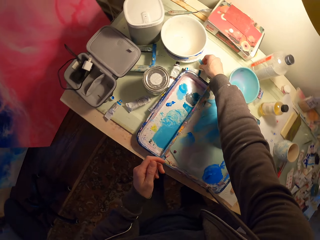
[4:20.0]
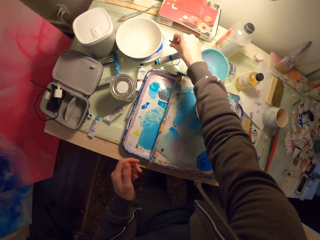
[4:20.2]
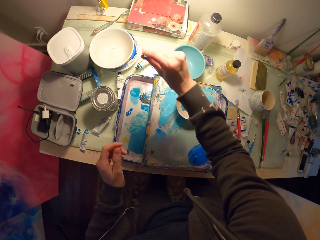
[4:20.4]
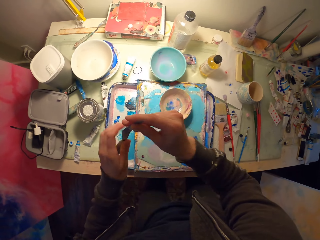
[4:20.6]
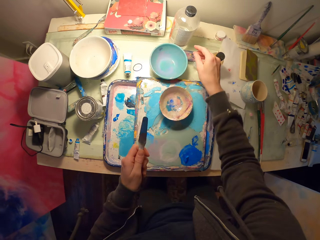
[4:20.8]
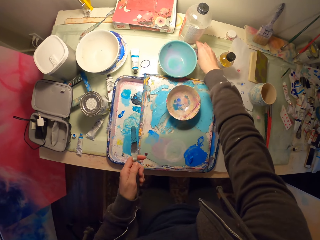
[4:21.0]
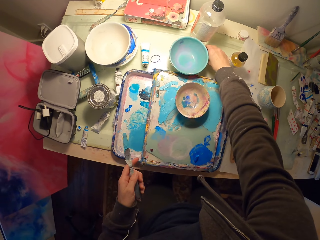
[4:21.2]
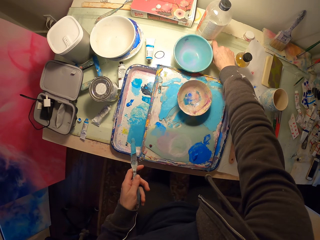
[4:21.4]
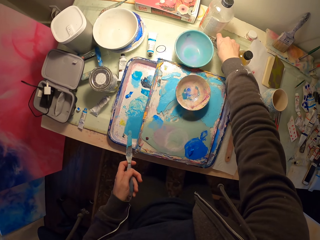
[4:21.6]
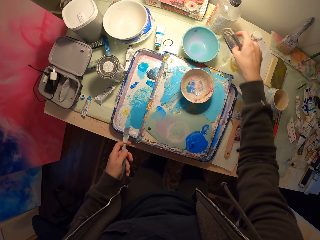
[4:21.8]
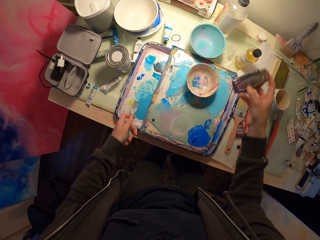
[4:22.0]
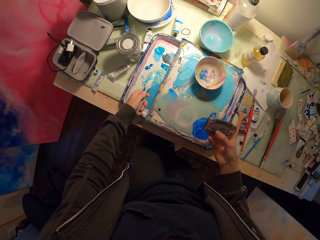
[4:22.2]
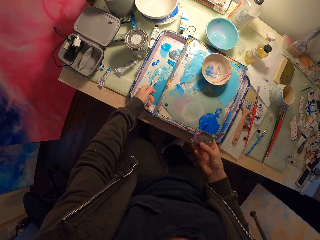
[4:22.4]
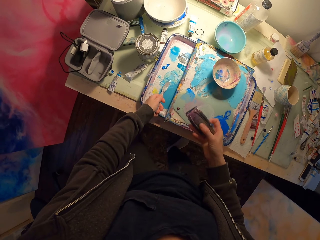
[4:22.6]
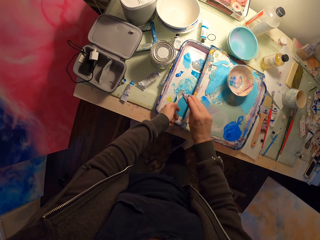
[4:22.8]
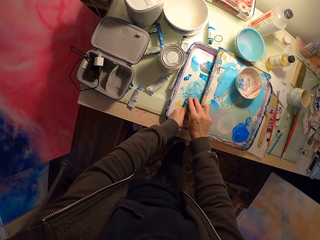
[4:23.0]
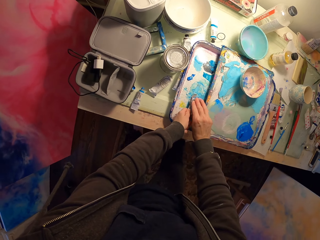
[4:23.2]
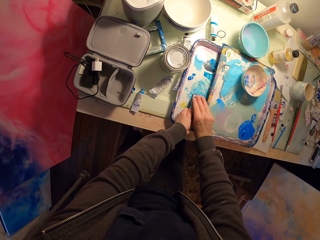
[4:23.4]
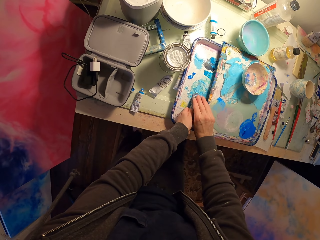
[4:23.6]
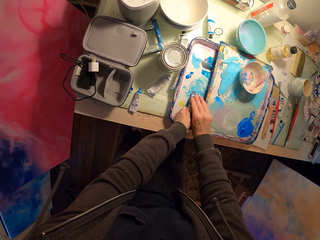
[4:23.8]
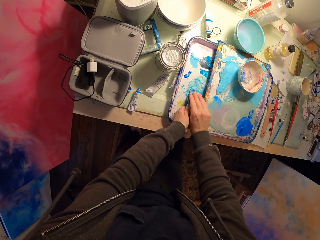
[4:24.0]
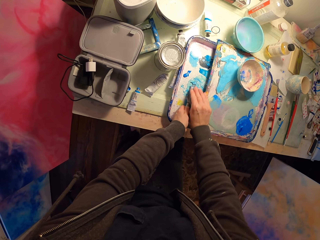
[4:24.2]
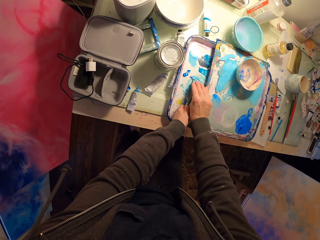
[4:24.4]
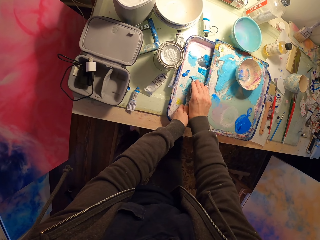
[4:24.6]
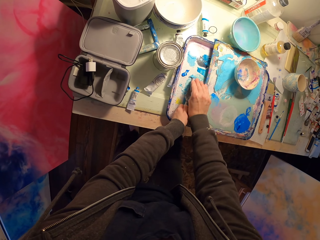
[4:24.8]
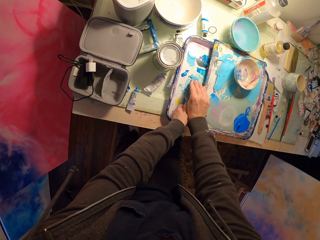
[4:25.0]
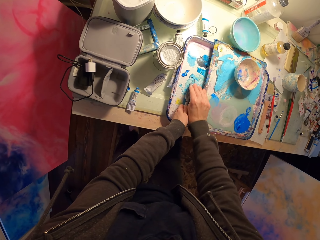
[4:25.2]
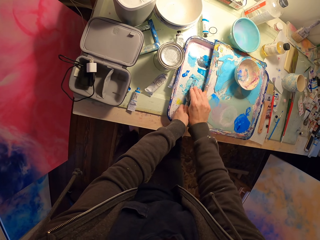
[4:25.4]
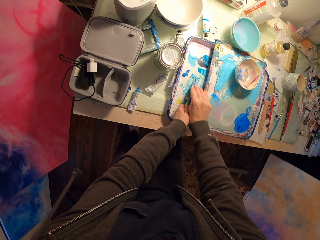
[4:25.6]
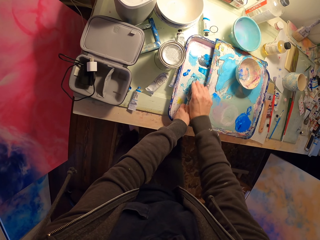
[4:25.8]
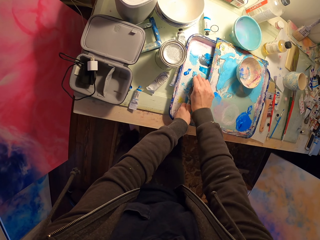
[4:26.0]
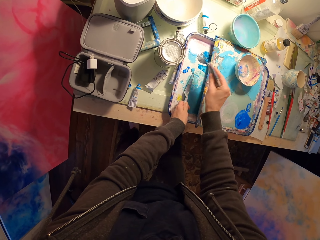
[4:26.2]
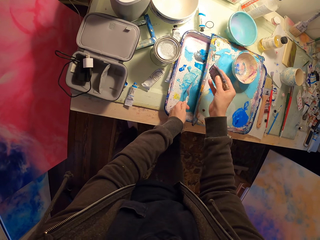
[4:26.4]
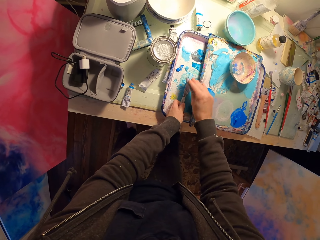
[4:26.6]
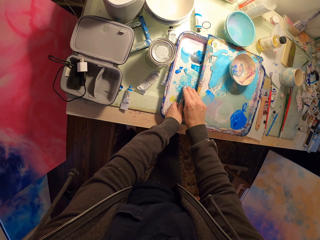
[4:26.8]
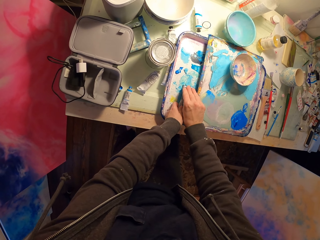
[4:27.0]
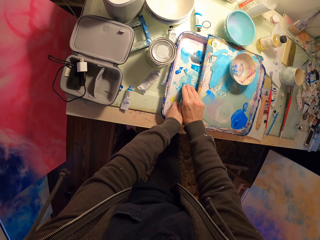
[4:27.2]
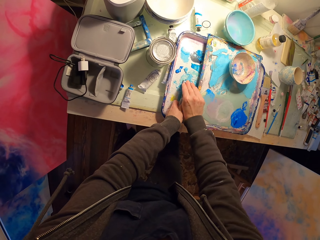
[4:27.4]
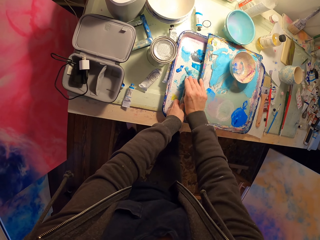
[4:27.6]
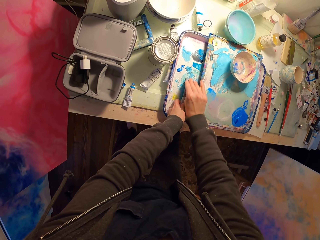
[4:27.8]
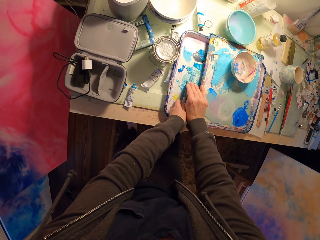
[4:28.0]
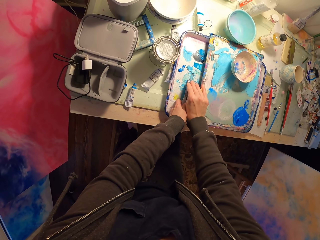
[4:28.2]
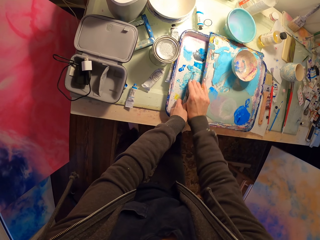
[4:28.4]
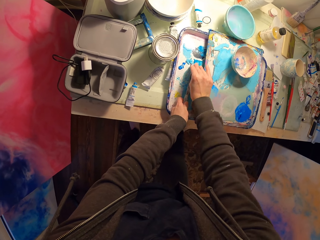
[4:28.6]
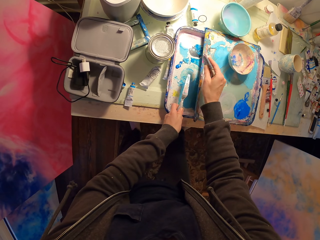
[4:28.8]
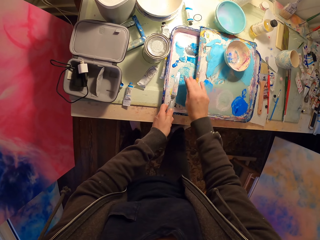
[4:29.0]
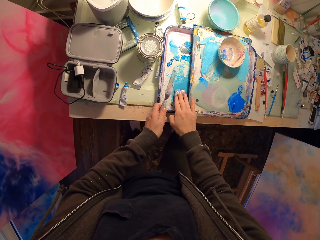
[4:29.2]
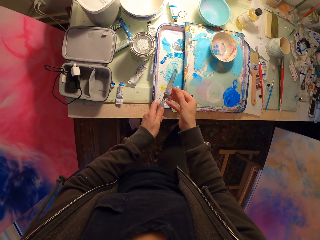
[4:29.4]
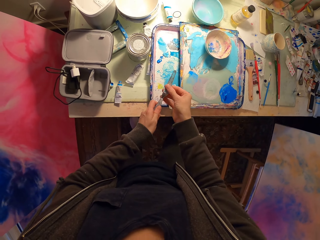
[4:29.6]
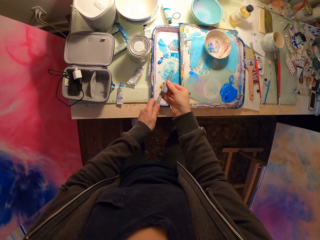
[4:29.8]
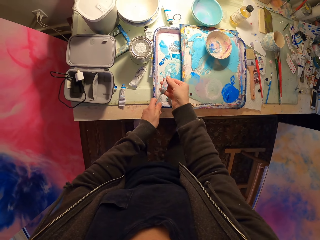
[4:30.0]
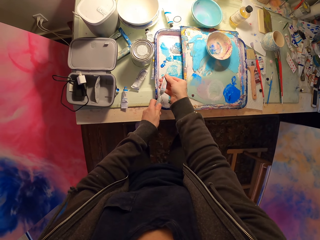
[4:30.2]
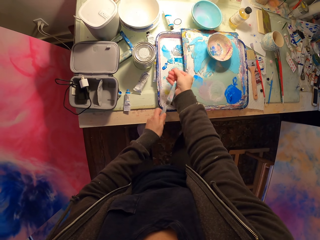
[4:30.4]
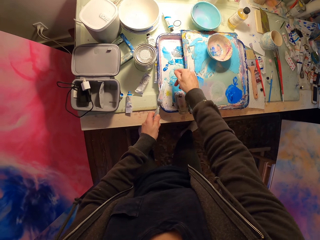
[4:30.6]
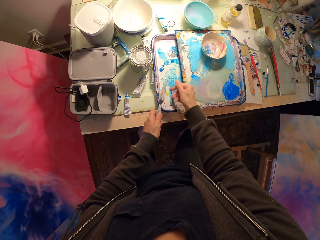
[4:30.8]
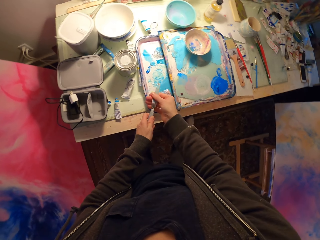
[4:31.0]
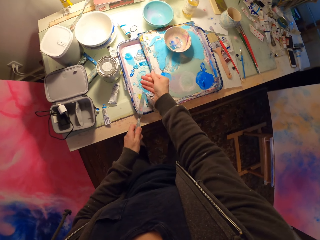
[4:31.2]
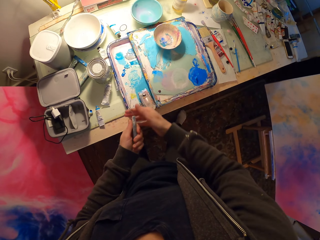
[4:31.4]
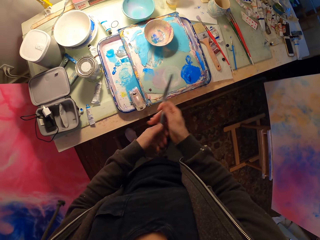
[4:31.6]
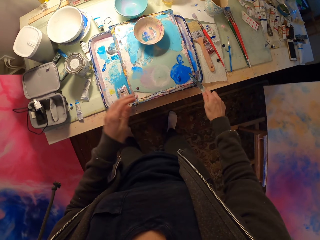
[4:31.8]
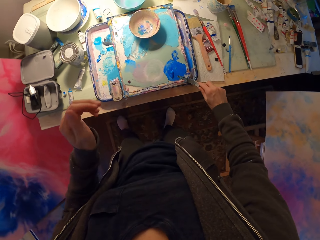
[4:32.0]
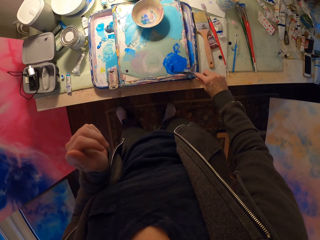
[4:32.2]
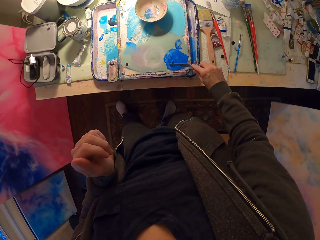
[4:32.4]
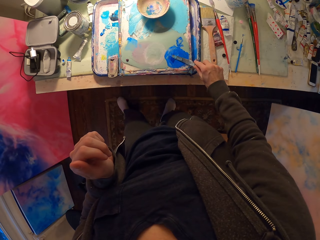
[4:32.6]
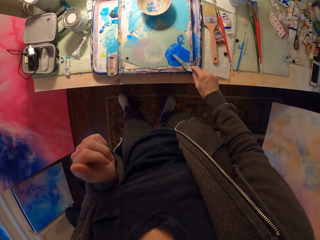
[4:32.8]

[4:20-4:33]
The camera wearer picks up a small knife from the table. They pick up a scraper from the table. They drop something on the table. They scrub off the paint from the small knife using the scraper. They rub something on the table. They put the scraper on the tray. They clean the knife using the hands. They rub the knife on the paint.

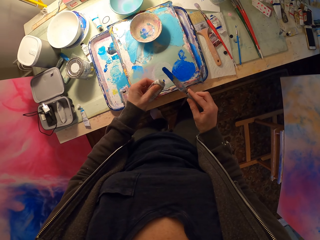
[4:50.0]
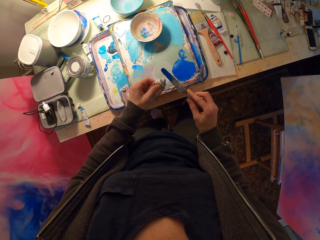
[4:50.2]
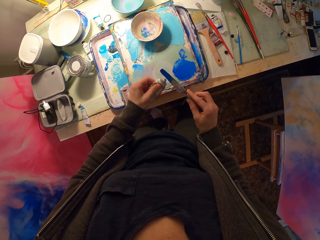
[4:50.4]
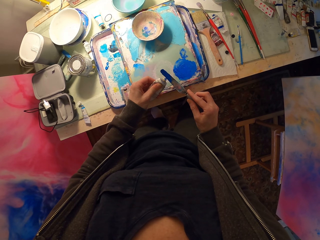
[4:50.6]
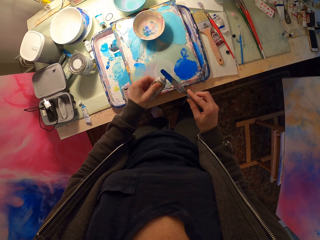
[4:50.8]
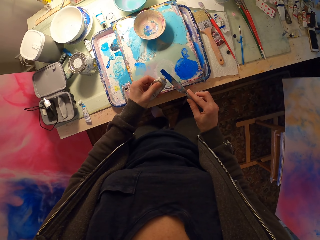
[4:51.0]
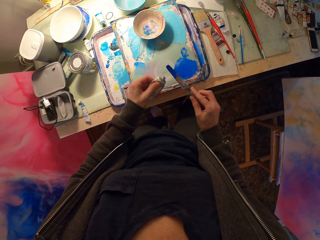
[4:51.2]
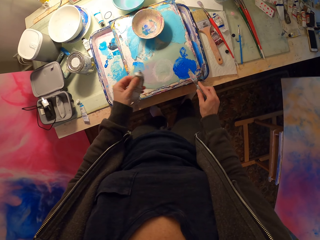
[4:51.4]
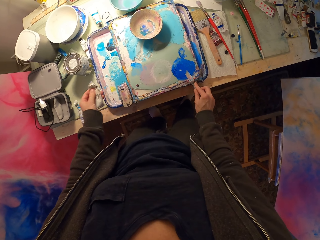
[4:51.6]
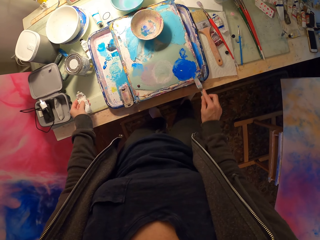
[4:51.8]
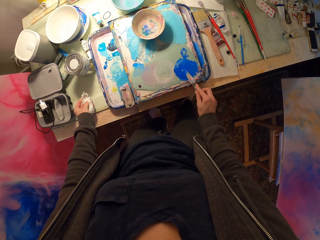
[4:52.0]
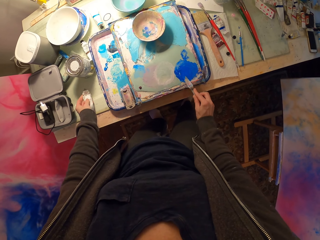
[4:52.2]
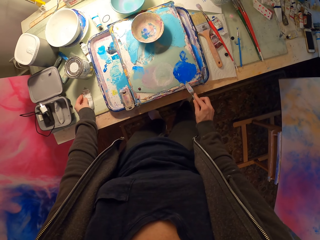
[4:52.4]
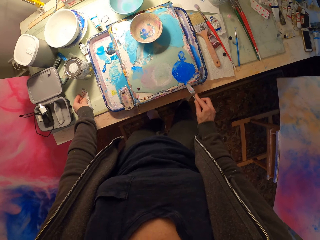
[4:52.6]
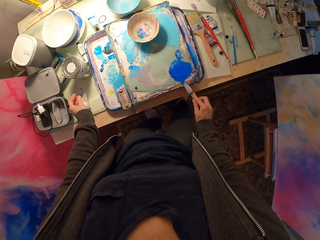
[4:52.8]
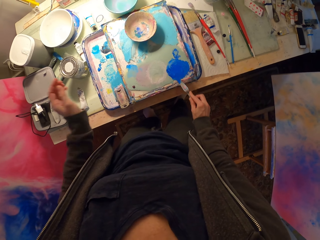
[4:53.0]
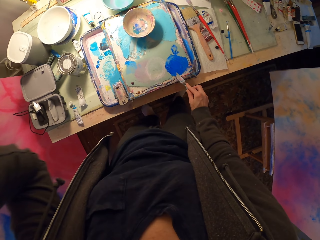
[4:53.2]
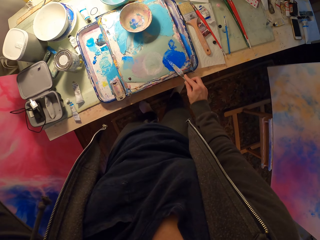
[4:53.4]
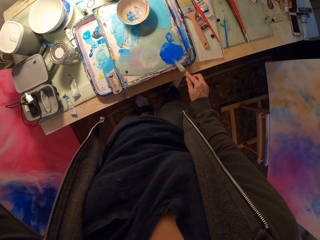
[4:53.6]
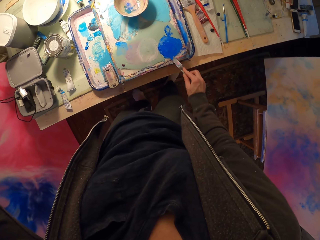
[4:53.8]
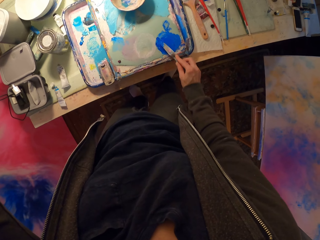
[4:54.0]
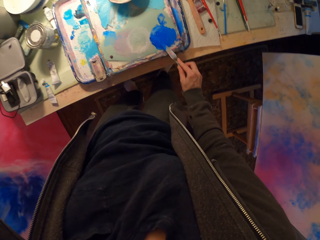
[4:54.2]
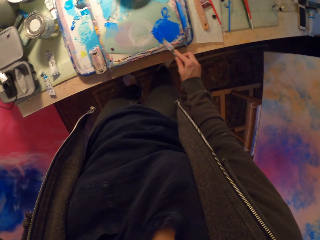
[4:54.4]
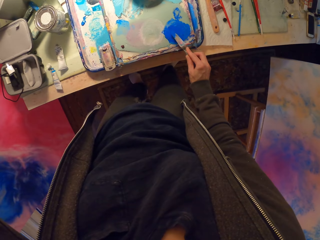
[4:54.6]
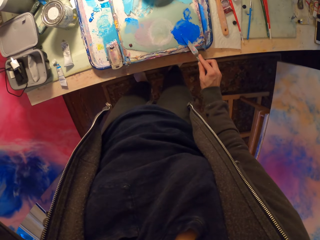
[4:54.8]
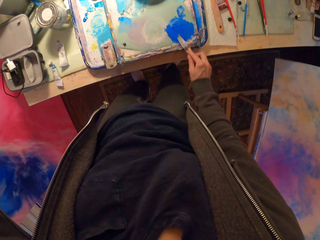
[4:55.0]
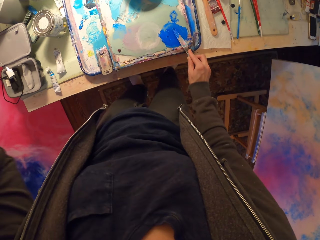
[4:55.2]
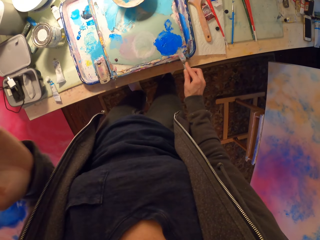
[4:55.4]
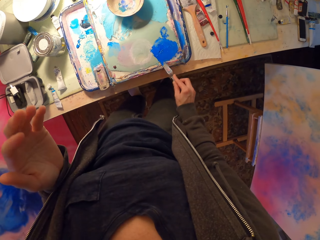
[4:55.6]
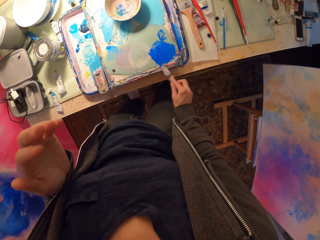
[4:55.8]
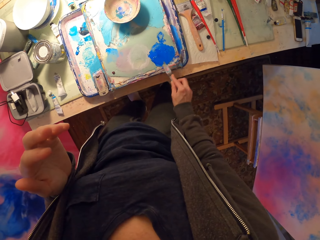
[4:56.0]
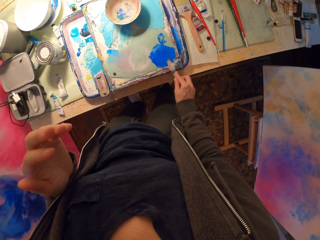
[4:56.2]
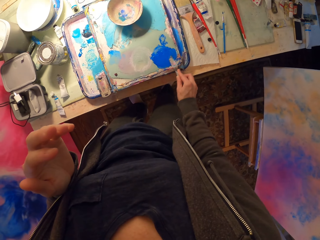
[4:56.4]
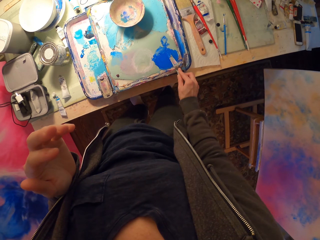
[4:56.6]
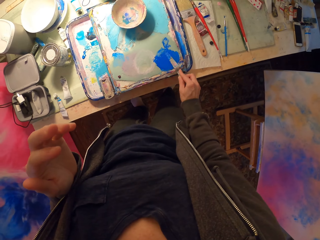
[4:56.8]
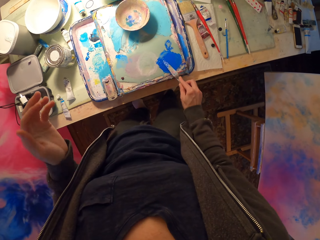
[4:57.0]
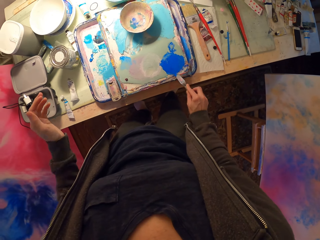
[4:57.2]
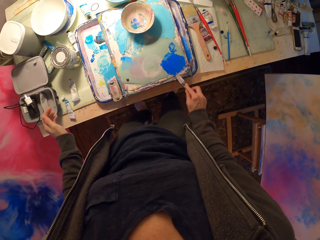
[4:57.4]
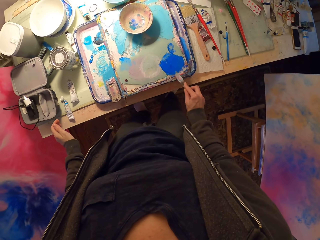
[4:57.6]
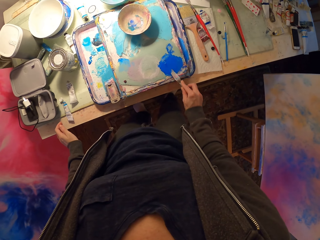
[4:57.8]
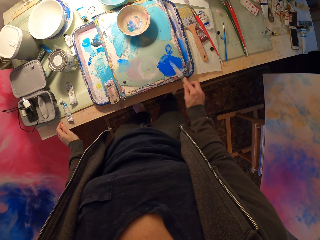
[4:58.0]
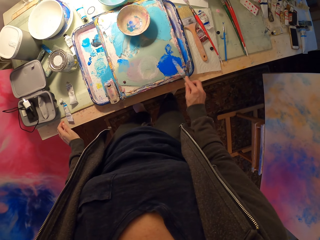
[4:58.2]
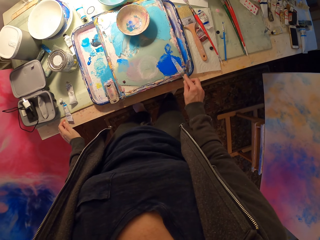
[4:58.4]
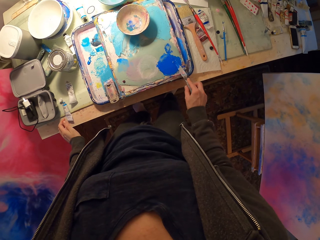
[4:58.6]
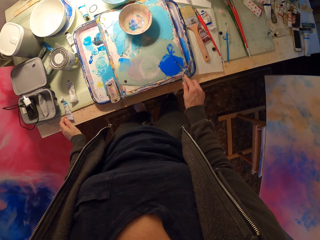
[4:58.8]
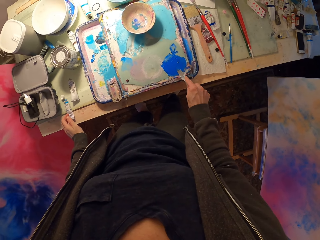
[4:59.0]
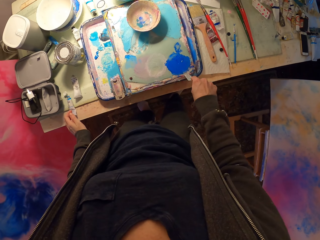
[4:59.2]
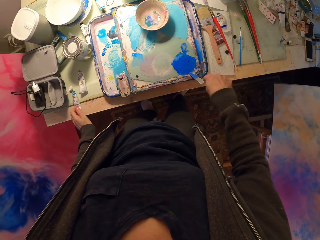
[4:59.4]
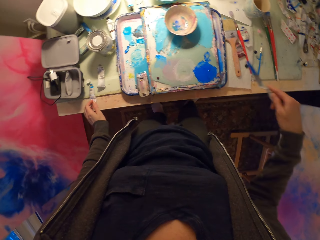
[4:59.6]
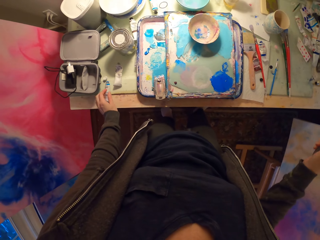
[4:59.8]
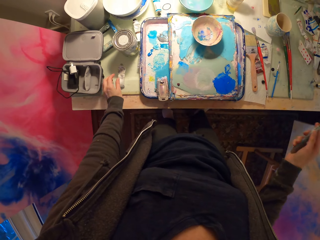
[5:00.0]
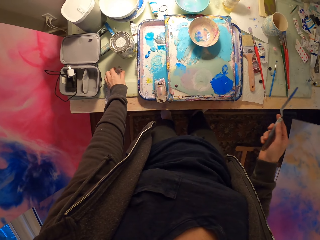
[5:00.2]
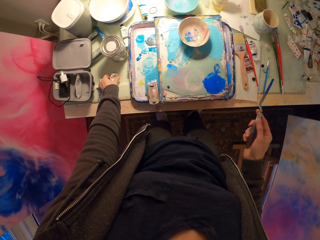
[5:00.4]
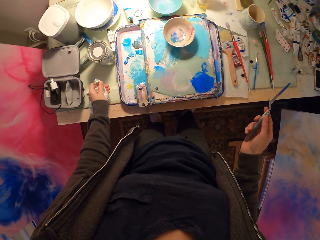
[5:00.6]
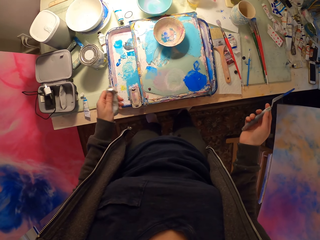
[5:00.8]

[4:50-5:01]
The camera wearer applies paint on the knife. He does something. He drops a container on a container. He spreads paint on the table with the knife. He raises his hand. He does something. He picks up a paint container on the container.
